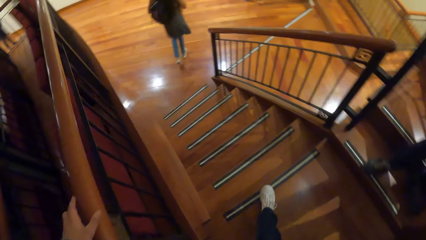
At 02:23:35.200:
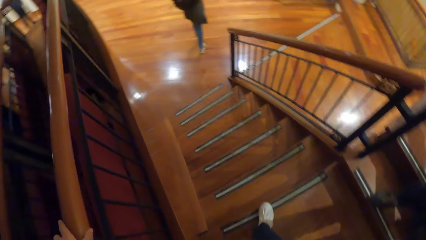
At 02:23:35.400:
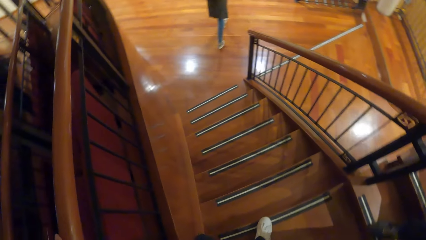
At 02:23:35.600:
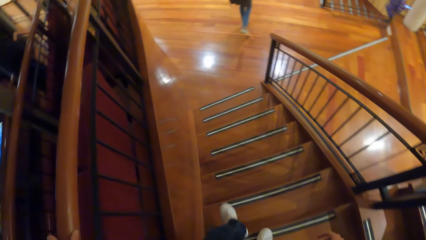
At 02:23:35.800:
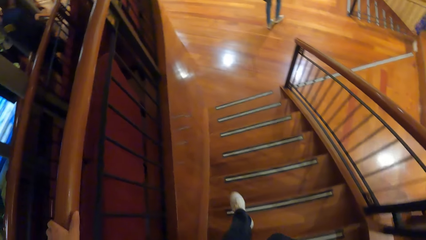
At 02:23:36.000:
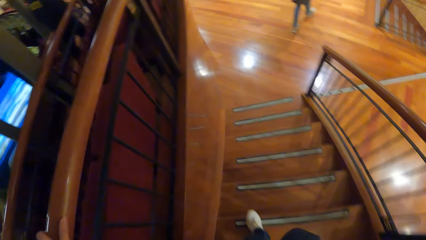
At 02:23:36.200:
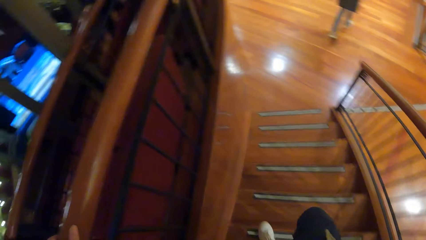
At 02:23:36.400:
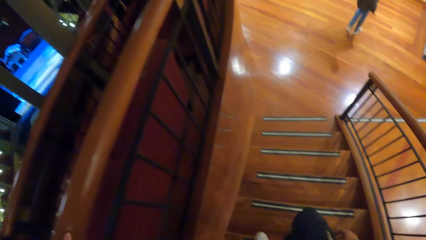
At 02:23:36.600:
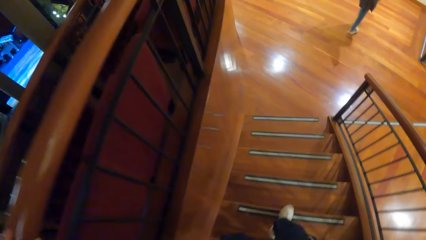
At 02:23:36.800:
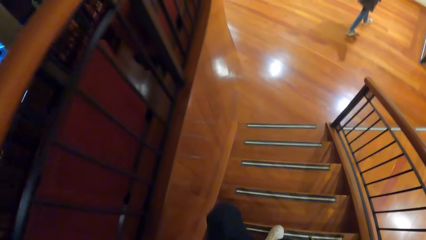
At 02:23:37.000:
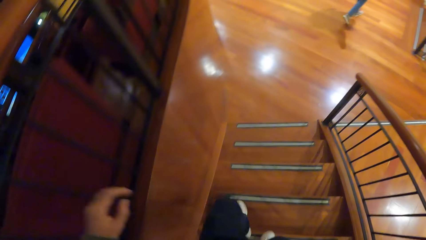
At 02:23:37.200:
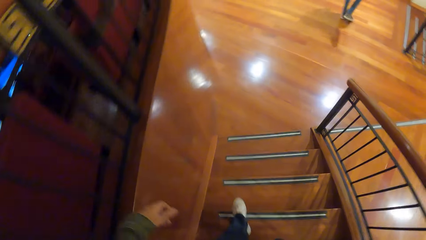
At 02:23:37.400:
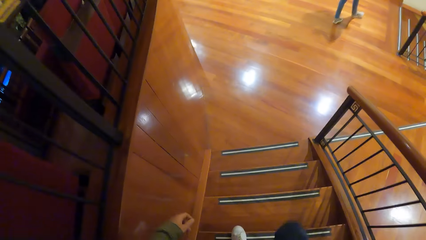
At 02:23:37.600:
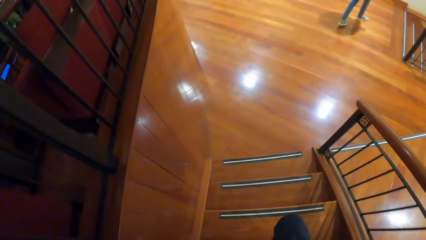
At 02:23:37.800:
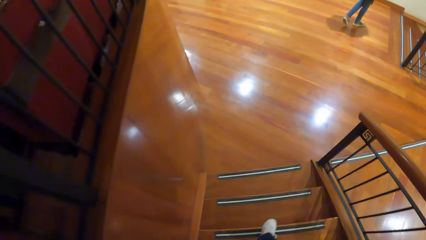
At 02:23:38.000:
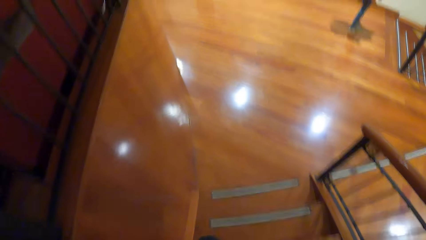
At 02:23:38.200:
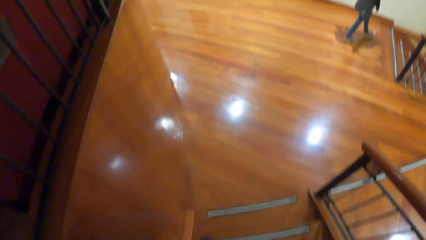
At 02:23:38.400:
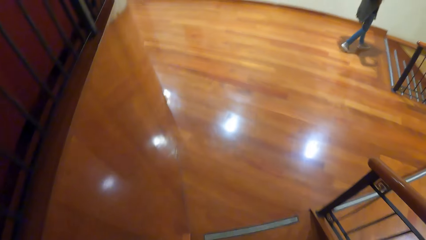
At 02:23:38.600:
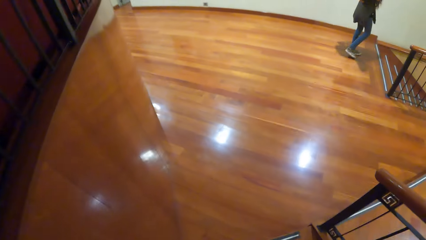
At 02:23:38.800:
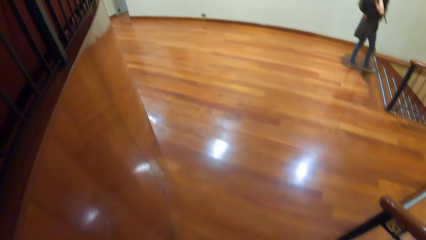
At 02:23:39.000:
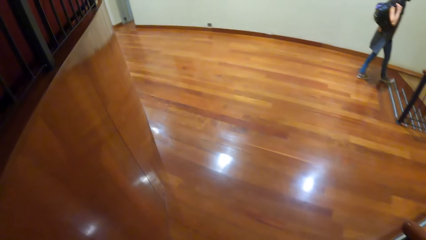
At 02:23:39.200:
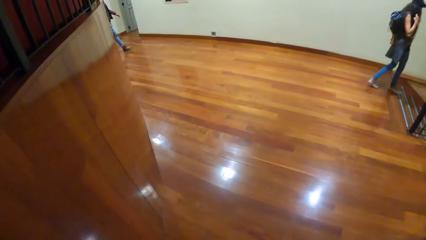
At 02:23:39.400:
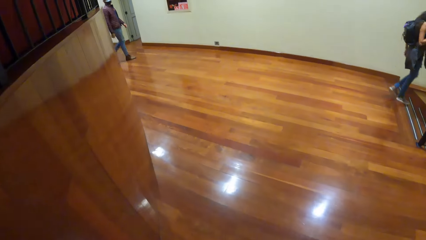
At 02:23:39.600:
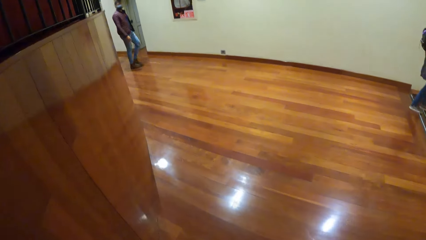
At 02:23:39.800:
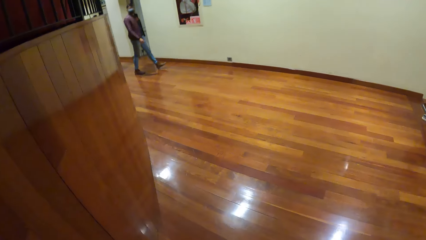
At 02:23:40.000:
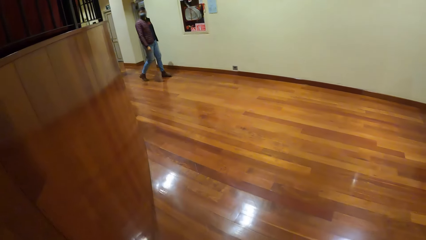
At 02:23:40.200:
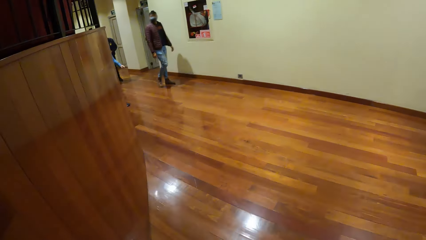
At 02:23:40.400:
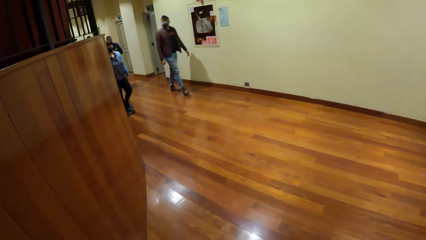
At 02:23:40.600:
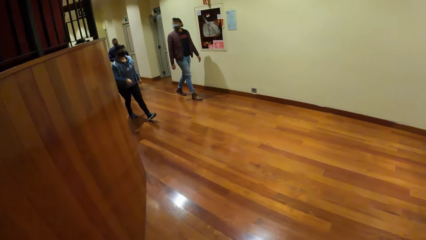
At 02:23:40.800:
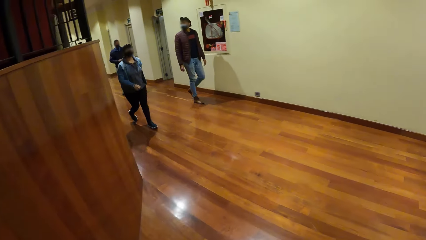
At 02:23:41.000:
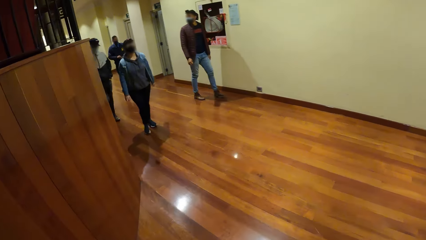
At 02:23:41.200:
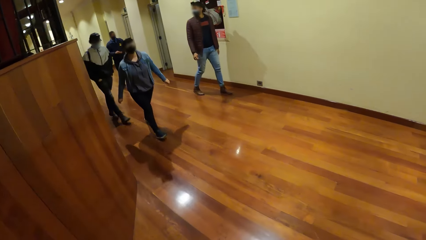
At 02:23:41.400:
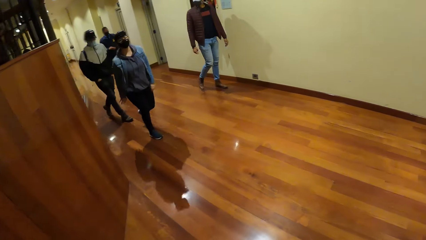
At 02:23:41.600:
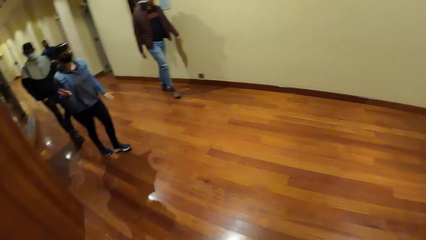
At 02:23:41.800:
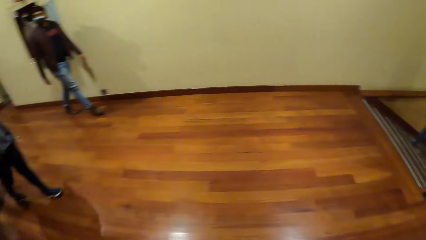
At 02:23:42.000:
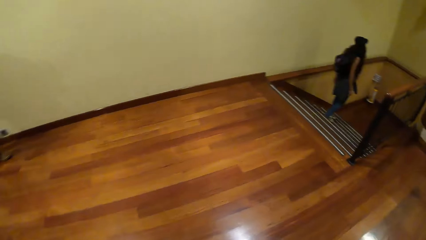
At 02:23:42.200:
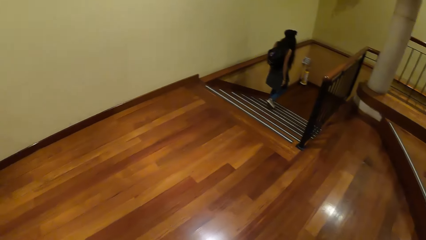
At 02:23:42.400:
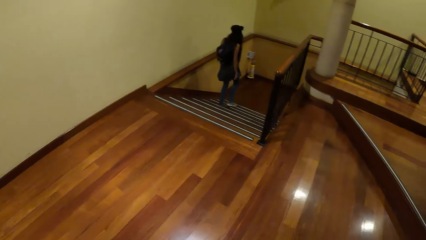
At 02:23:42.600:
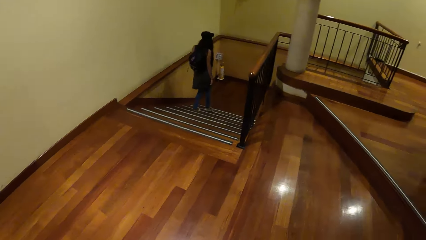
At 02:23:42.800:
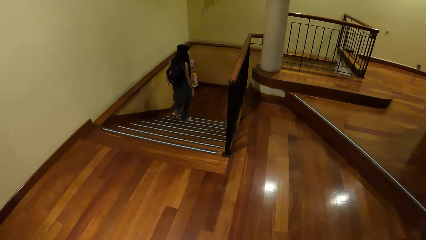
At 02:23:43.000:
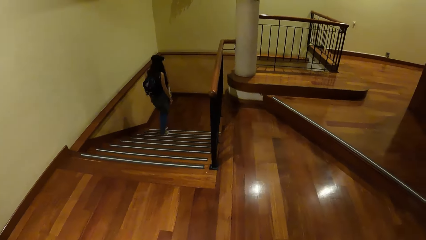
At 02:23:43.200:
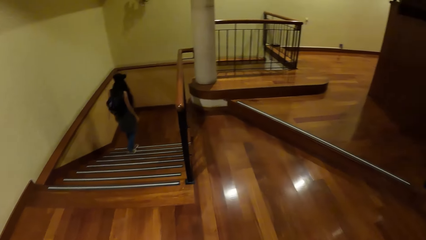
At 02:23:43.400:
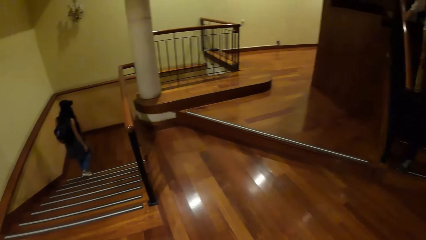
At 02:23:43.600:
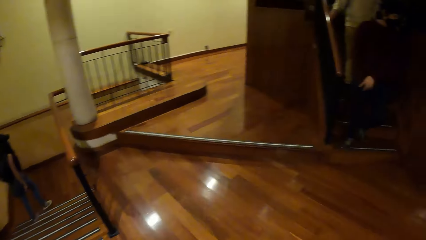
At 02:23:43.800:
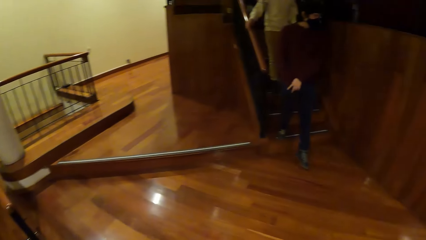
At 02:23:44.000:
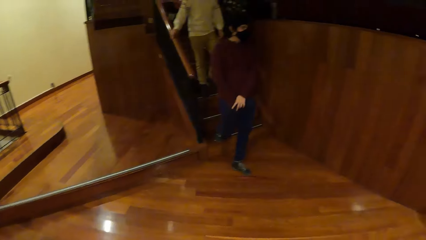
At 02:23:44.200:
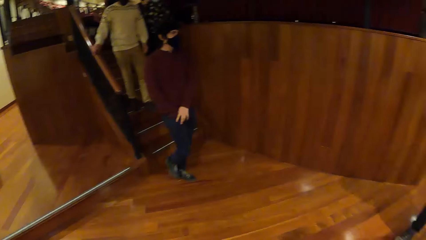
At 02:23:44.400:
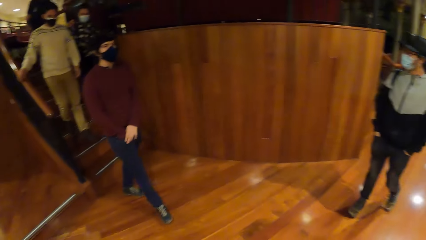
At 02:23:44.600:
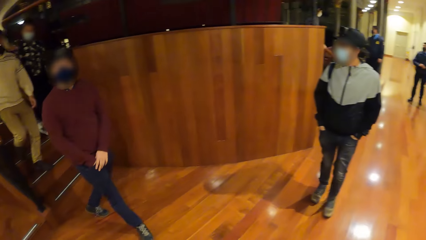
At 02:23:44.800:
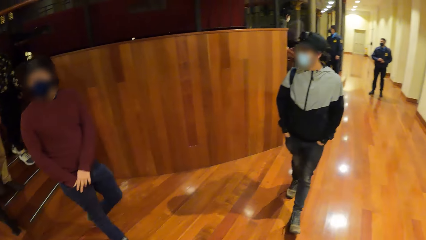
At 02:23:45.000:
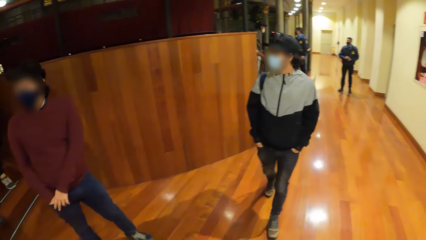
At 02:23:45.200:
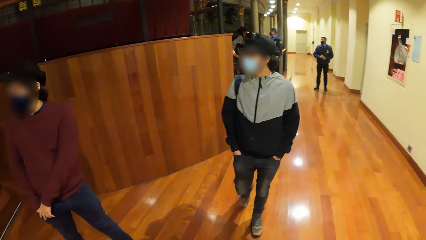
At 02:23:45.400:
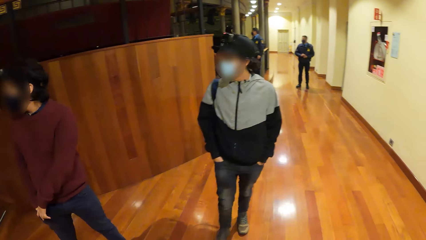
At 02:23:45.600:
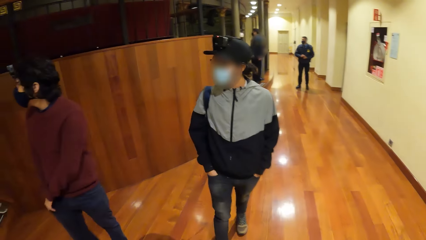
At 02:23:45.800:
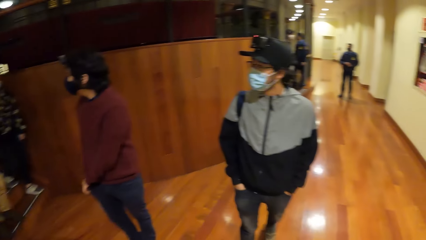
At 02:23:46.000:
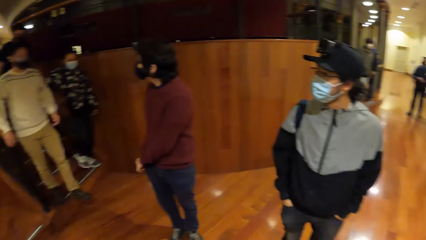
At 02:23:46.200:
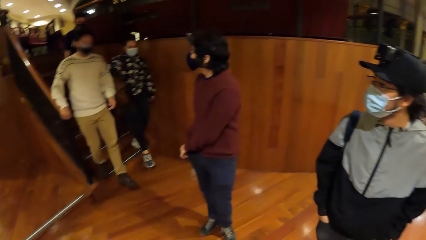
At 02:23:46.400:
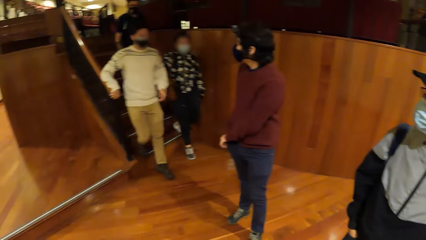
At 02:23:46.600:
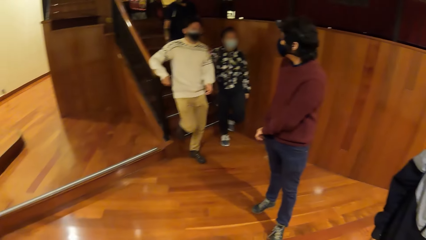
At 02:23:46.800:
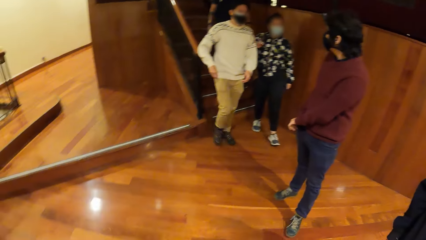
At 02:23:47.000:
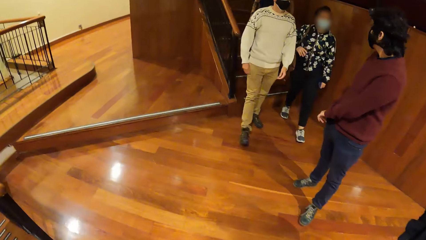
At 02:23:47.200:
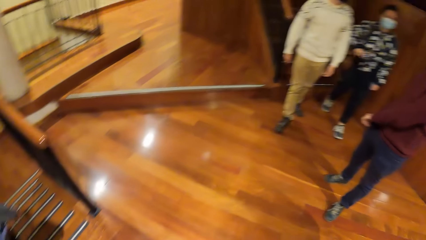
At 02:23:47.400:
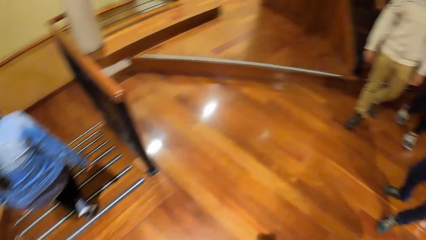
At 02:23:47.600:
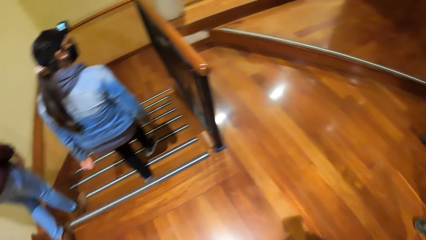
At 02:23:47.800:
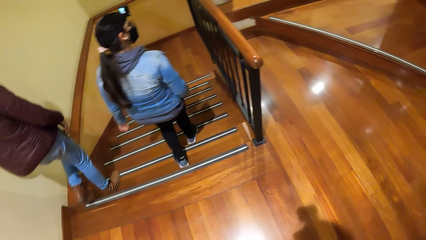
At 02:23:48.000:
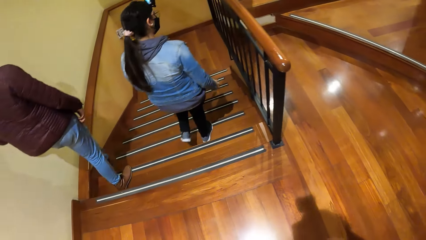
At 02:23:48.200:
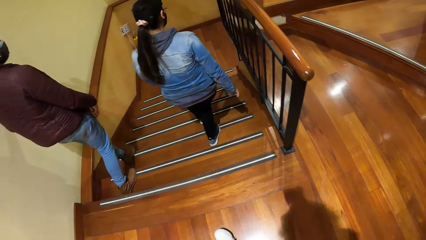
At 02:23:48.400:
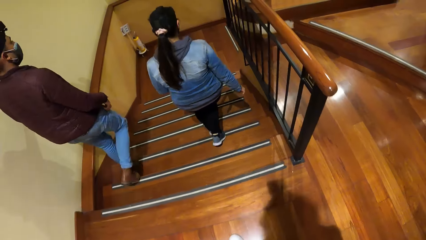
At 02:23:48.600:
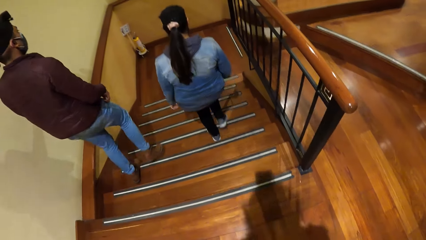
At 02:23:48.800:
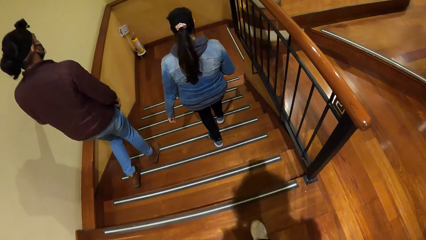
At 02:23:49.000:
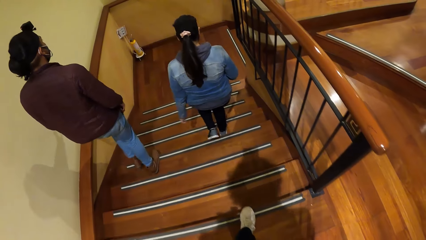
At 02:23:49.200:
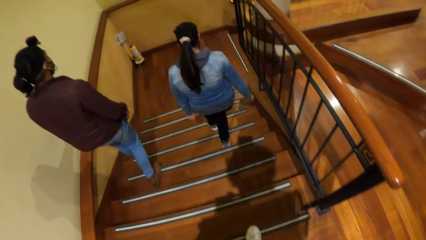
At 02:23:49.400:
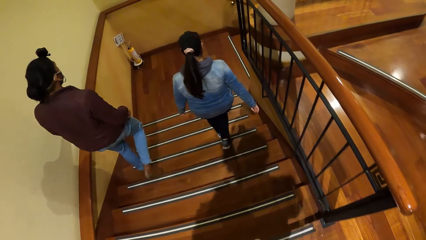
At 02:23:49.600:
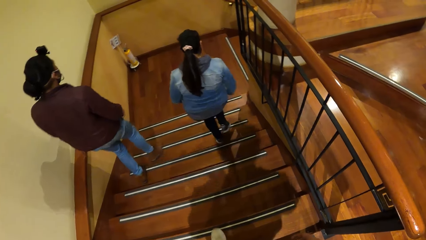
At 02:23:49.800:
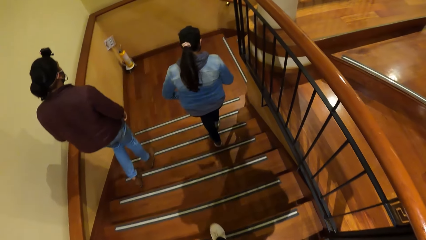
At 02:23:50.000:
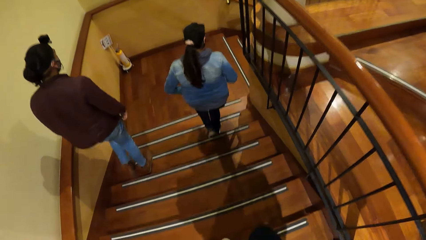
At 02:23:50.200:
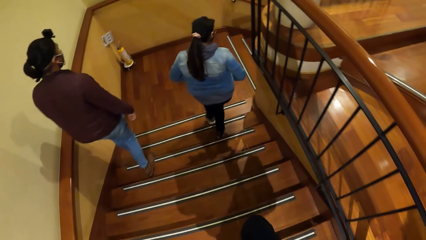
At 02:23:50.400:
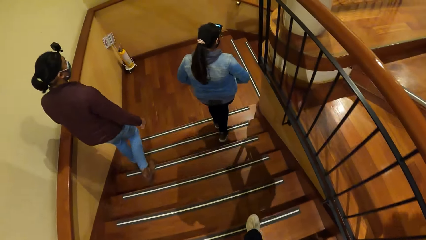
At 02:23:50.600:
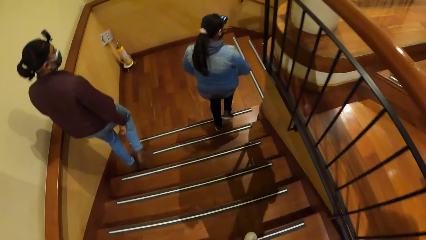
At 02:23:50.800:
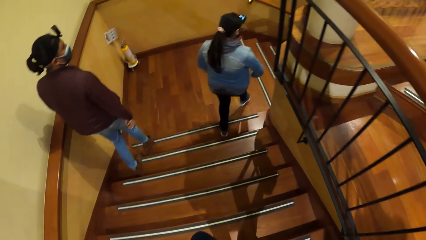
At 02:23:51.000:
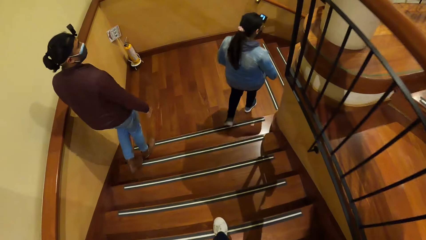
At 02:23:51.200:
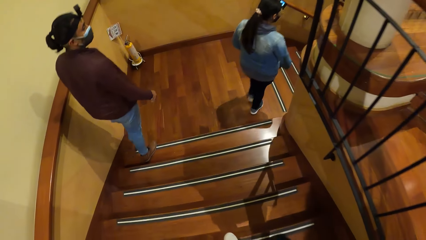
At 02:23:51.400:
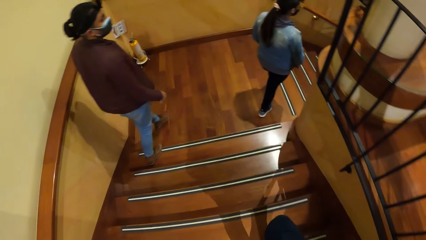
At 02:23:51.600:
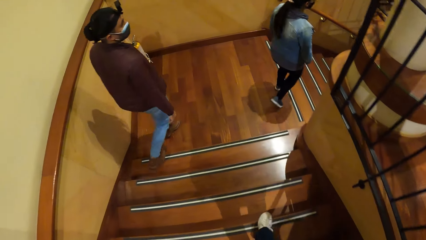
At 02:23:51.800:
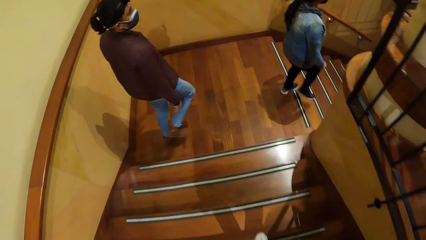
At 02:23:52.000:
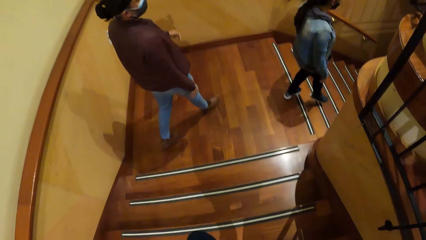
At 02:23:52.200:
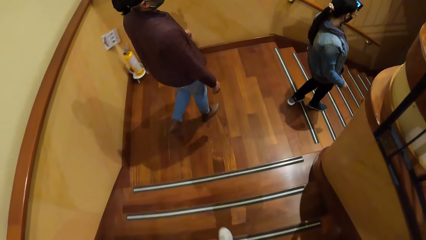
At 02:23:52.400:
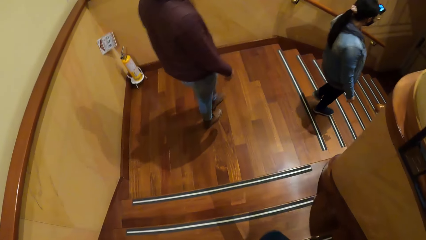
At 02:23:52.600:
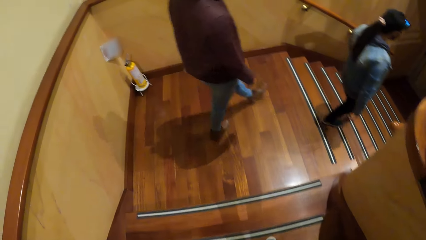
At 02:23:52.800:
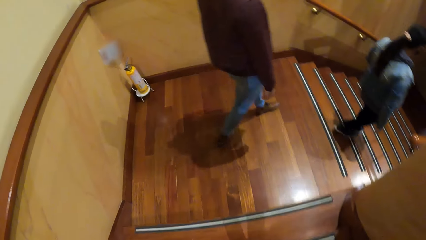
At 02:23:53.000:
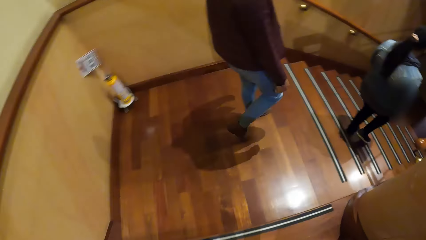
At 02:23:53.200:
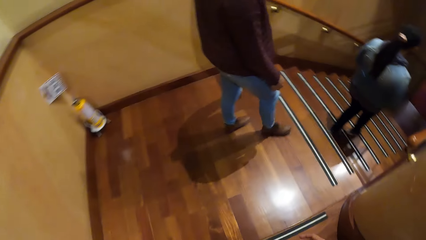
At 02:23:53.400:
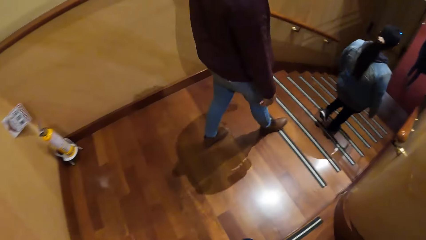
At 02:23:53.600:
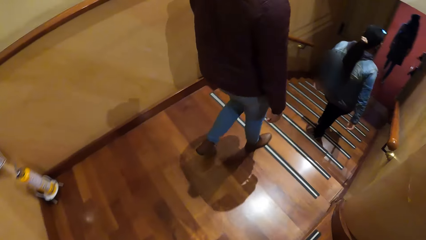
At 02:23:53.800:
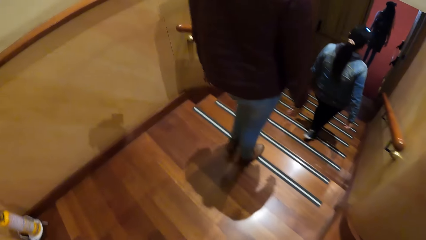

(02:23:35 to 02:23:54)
The camera wearer climbs down the stairs. The woman climbs down the stairs. The man walks towards the camera wearer. The camera wearer looks around. Another woman walks towards the camera wearer. The camera wearer climbs down the stairs.
